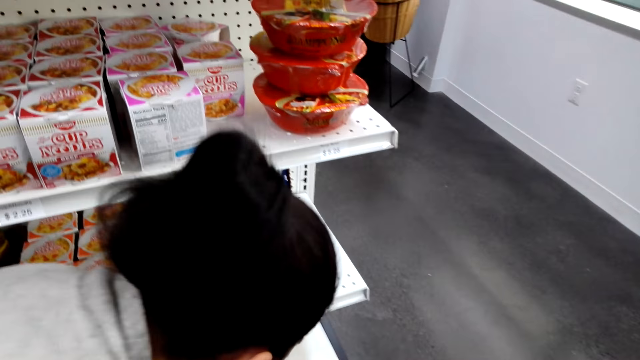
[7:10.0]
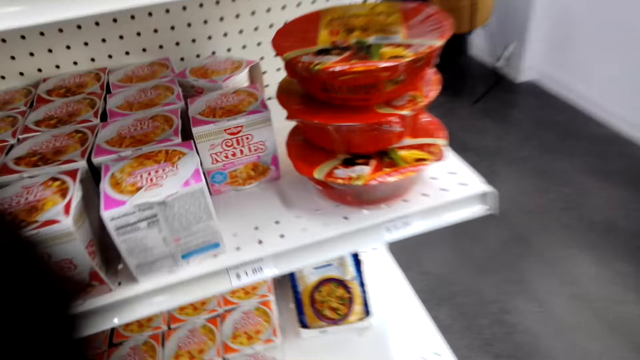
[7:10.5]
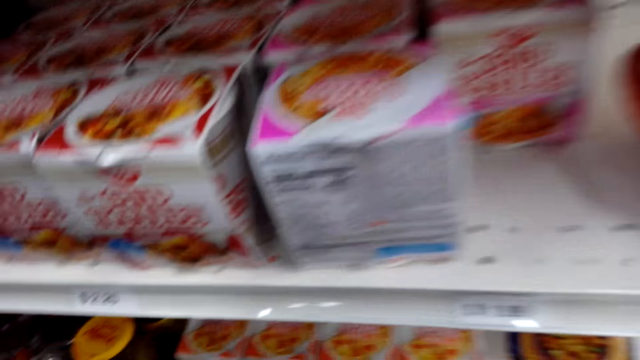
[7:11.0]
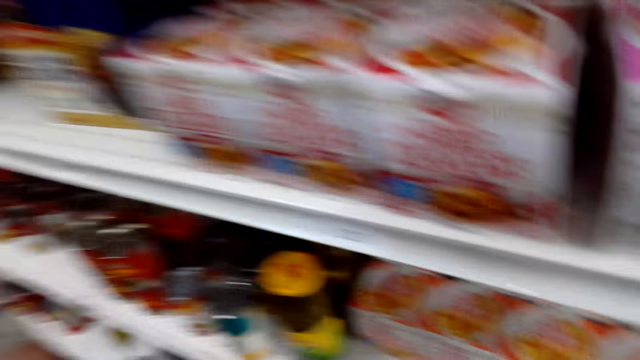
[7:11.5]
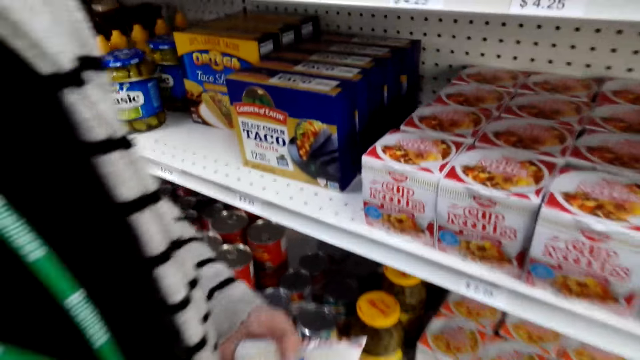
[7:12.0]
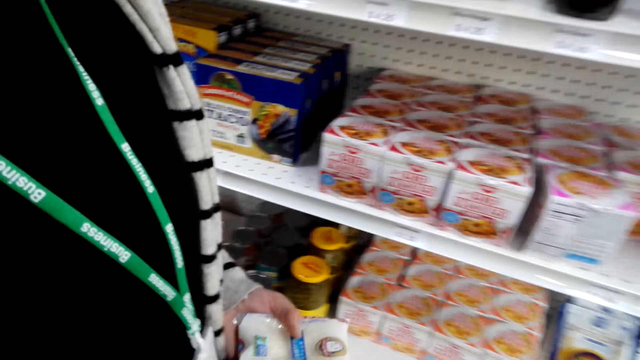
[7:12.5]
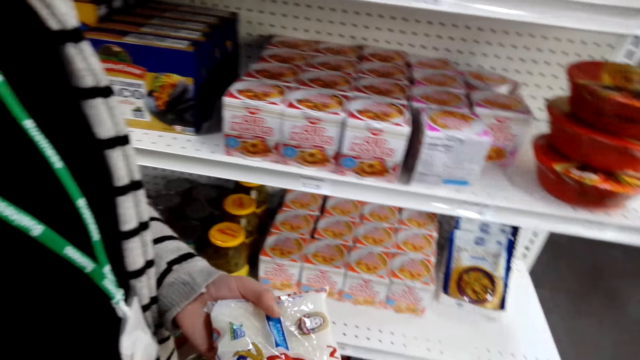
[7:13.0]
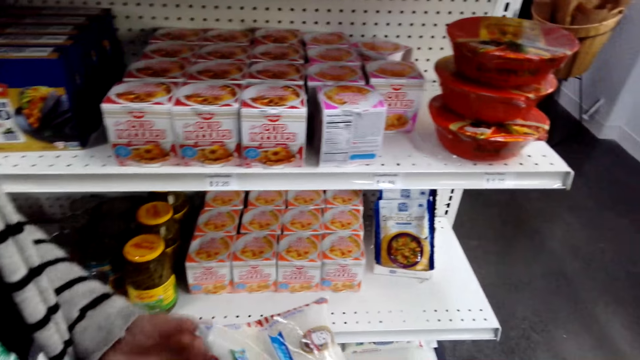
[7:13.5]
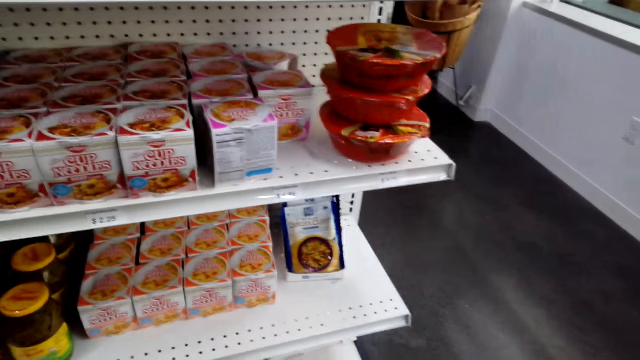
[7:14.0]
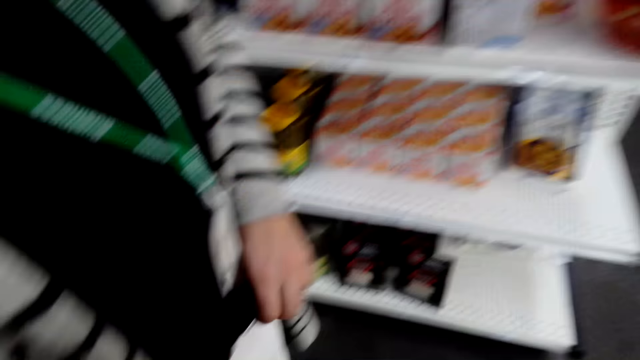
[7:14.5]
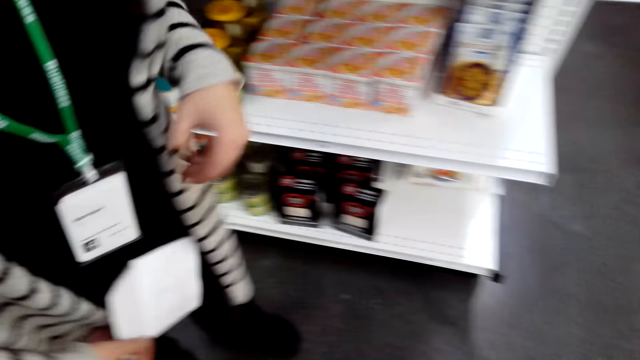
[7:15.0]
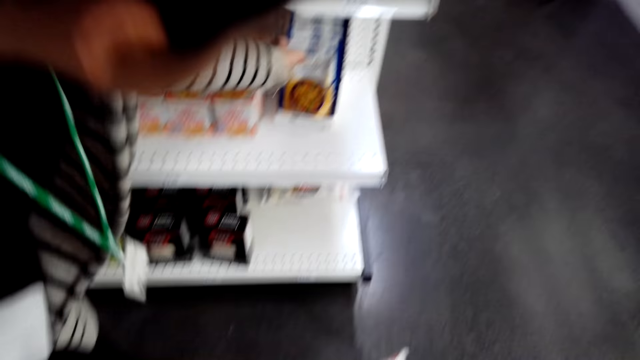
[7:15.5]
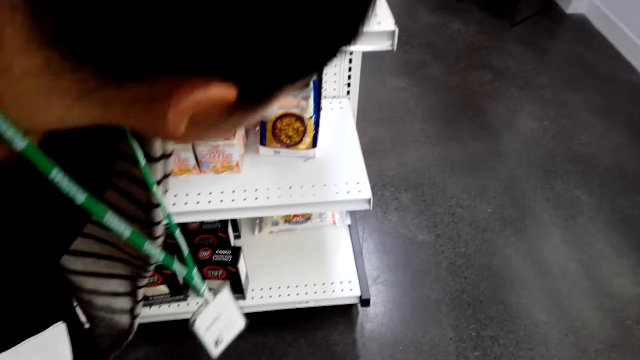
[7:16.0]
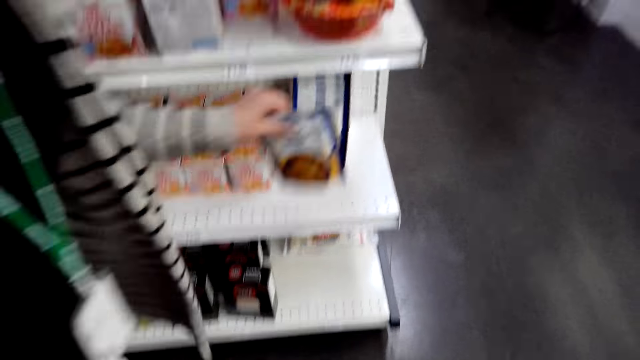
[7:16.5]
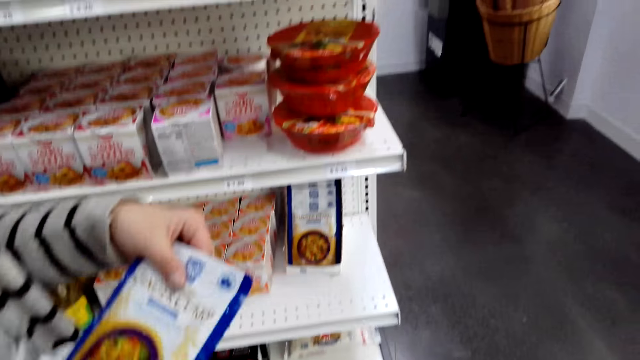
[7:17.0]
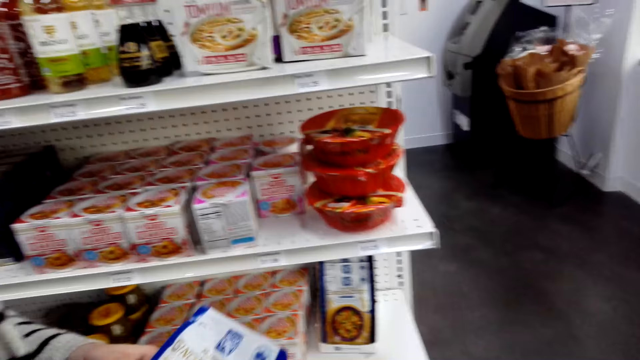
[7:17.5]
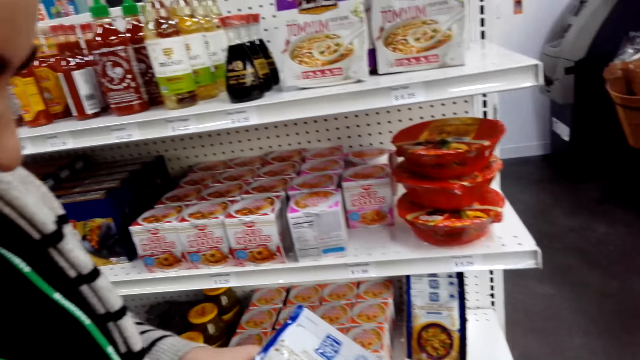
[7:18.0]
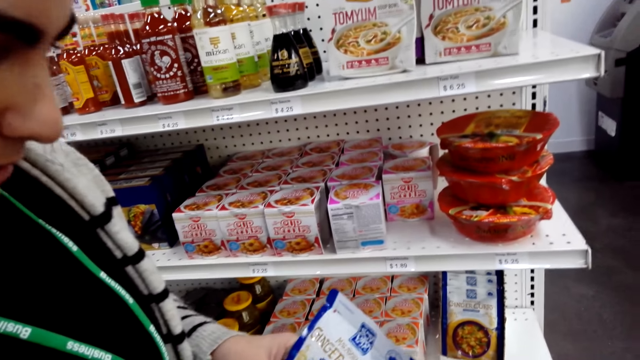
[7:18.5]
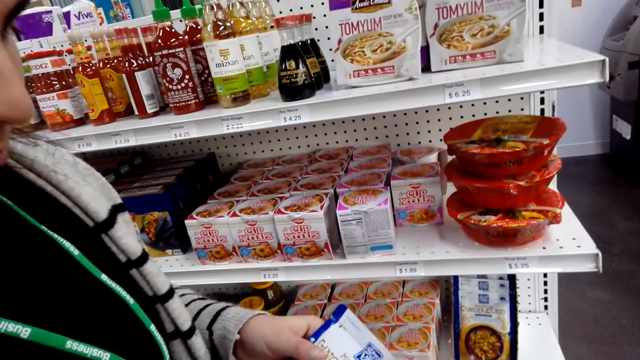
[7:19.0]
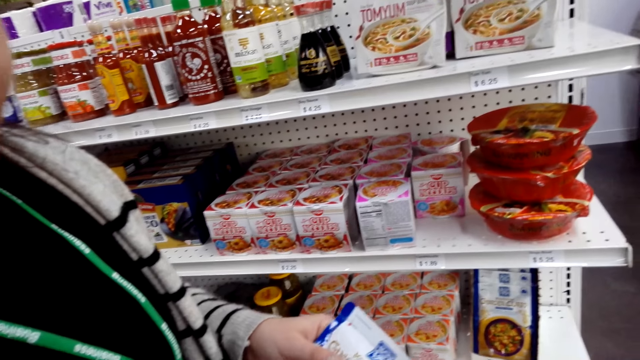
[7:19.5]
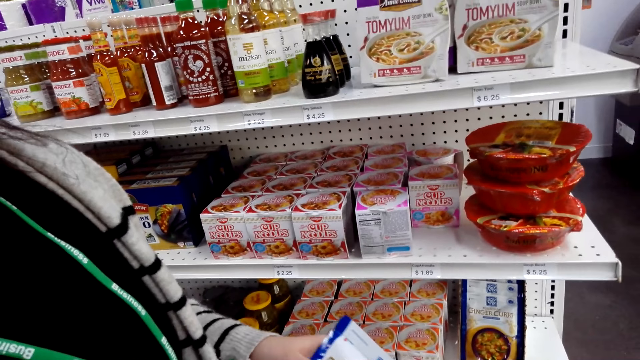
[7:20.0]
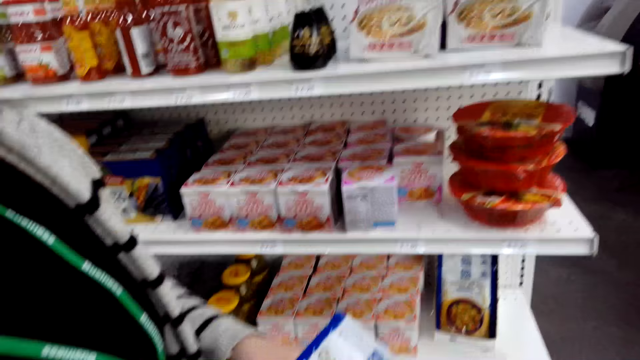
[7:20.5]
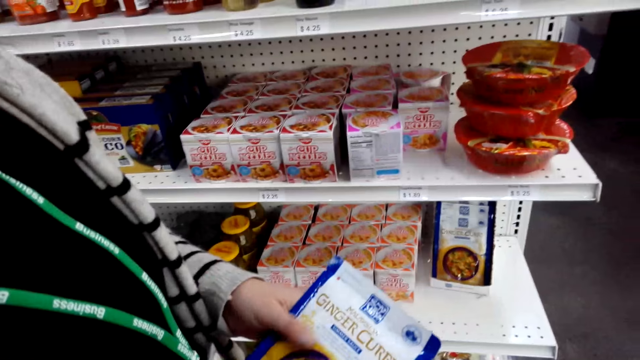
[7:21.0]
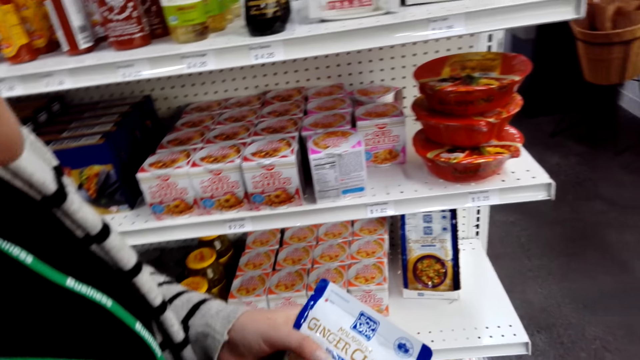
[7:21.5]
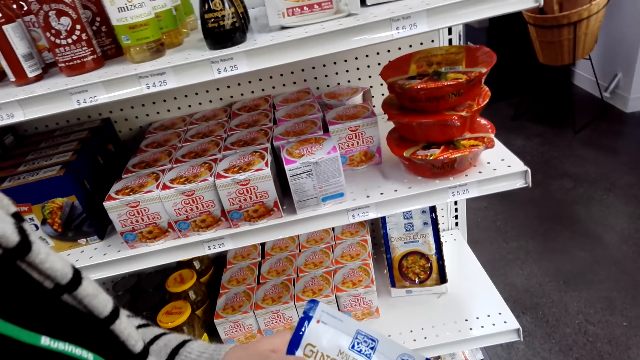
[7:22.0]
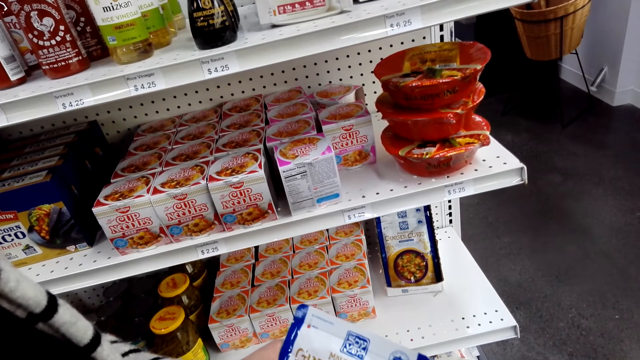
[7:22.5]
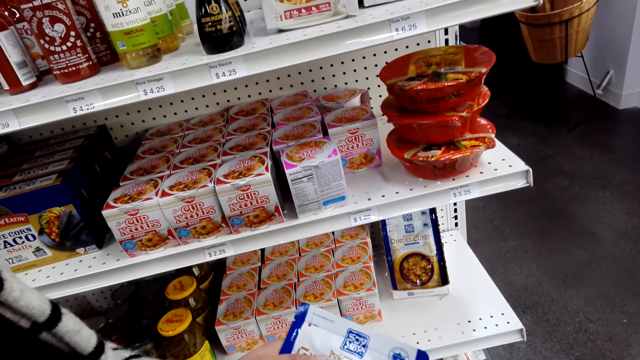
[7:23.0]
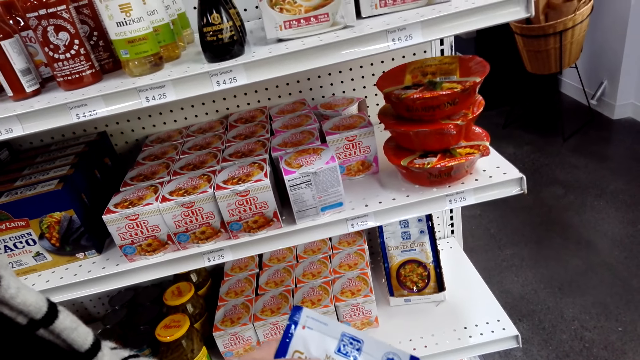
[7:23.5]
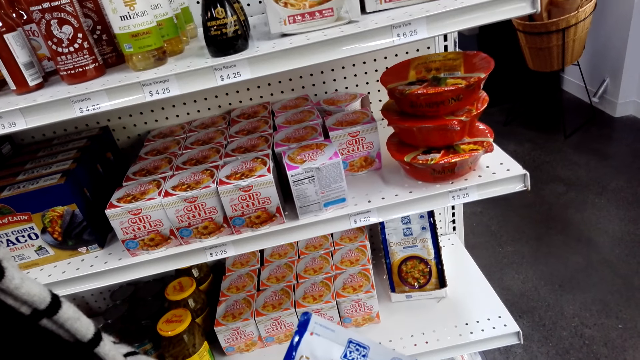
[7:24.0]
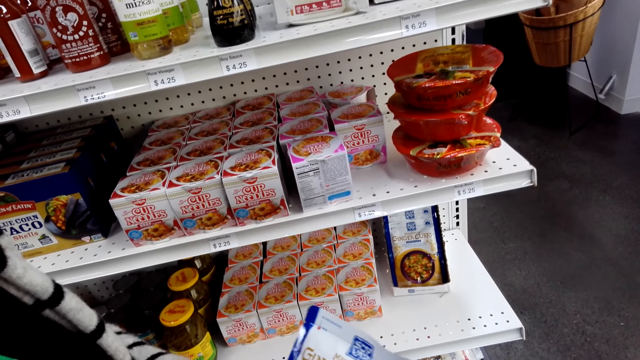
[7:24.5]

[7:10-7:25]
A lady picks something and puts something in the shopping basket. She picks the ginger curry. She dialogues with another lady.

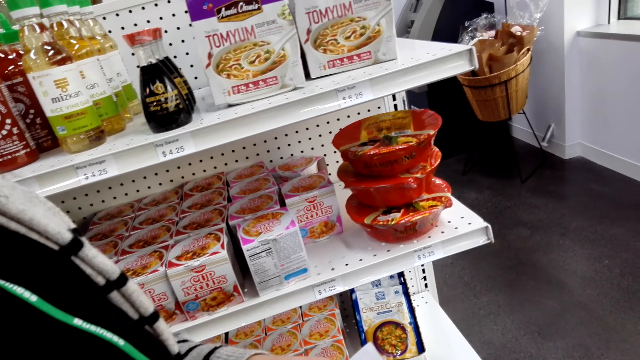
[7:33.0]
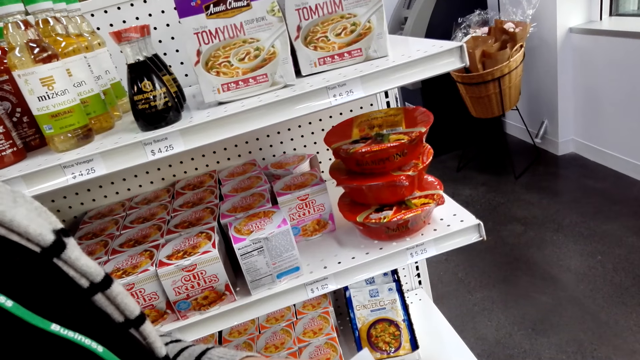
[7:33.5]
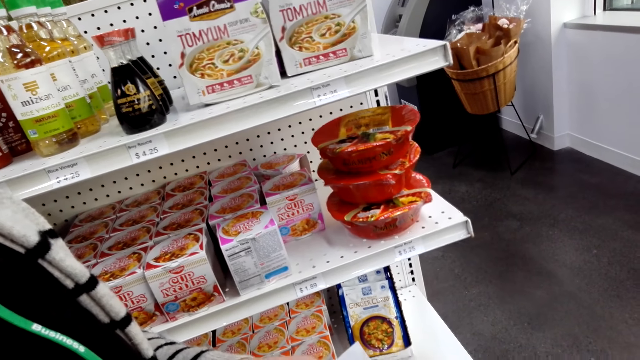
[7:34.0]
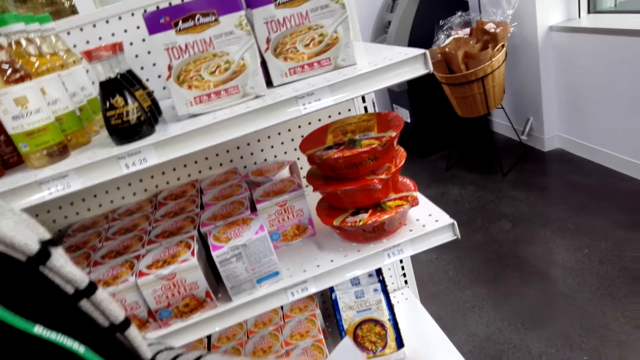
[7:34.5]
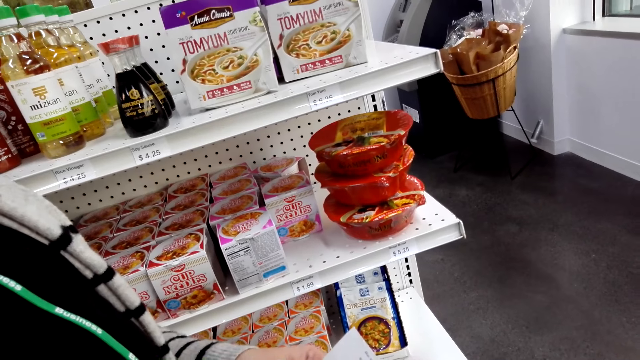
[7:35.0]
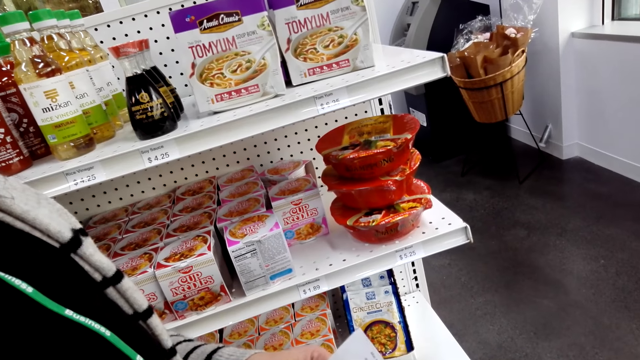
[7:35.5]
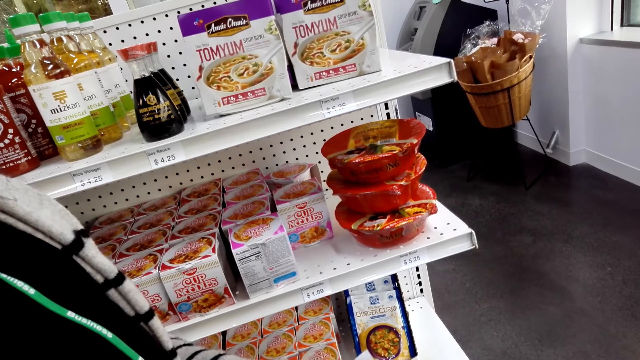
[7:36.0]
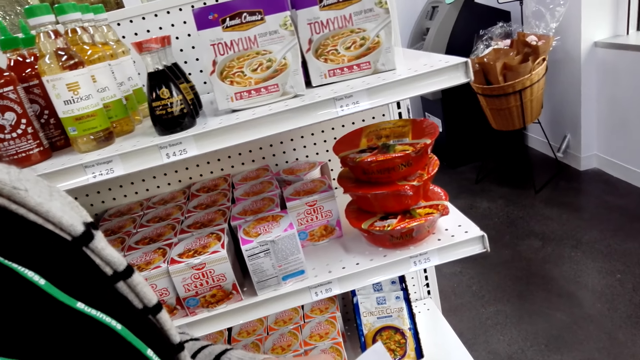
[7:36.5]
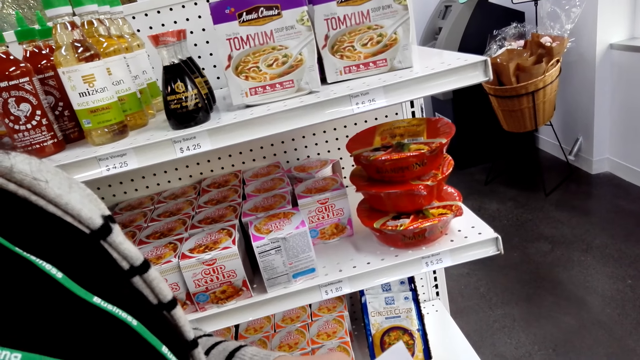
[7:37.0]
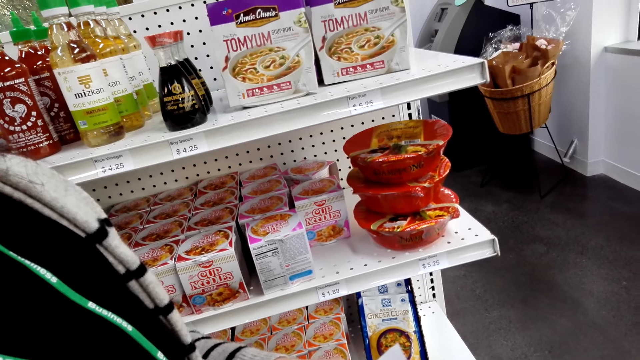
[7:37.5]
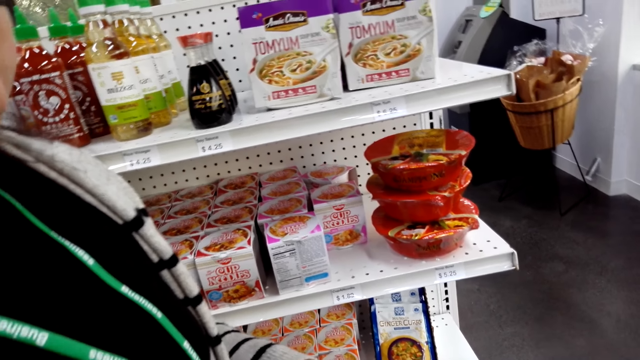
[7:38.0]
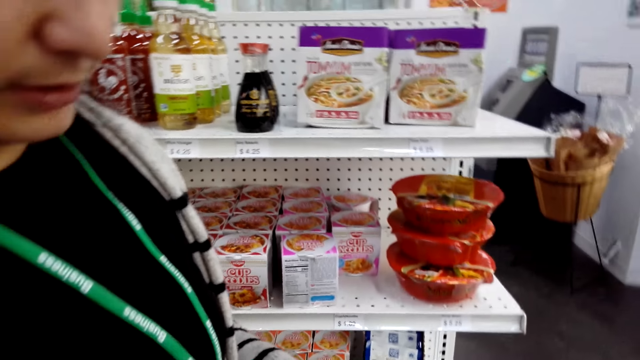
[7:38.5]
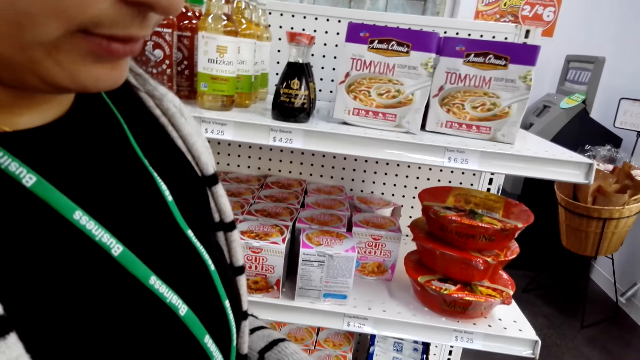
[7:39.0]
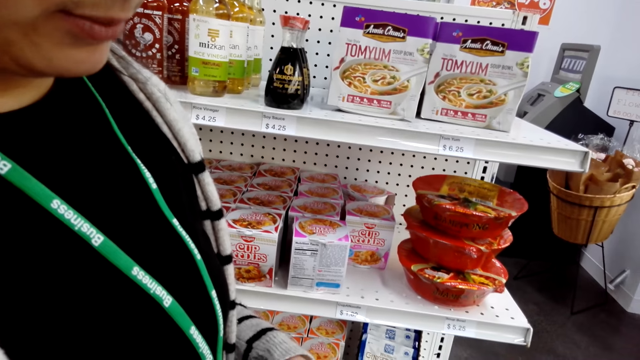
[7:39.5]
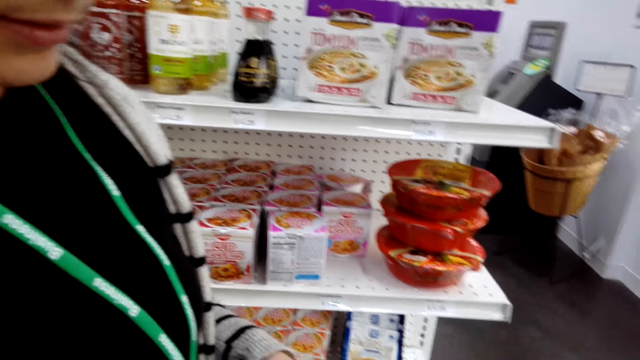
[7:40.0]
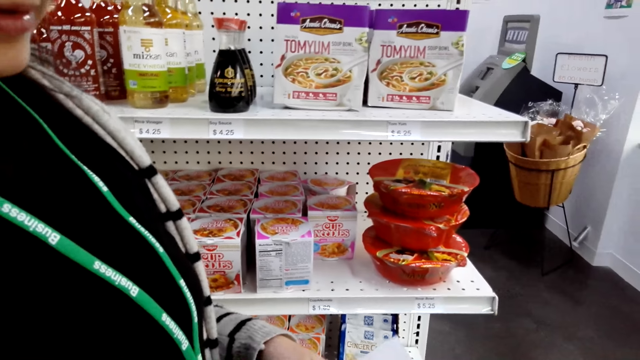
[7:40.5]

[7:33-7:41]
A woman looks at the shopping list.
